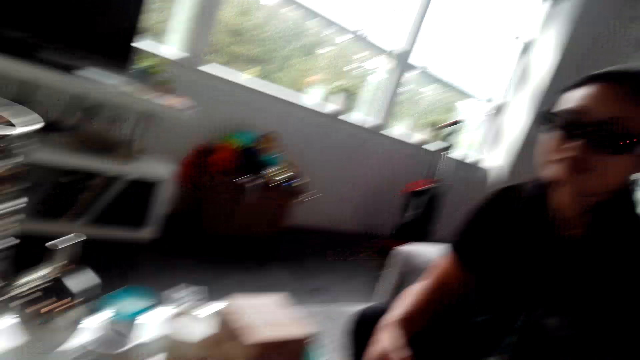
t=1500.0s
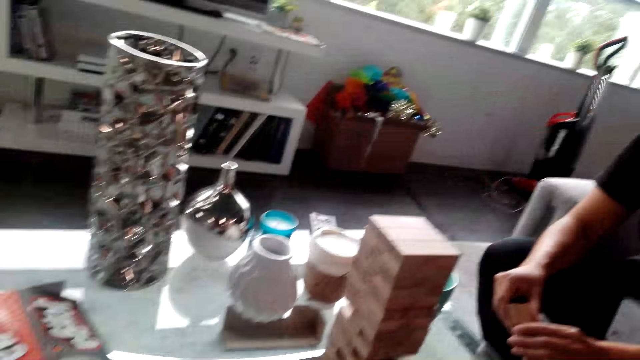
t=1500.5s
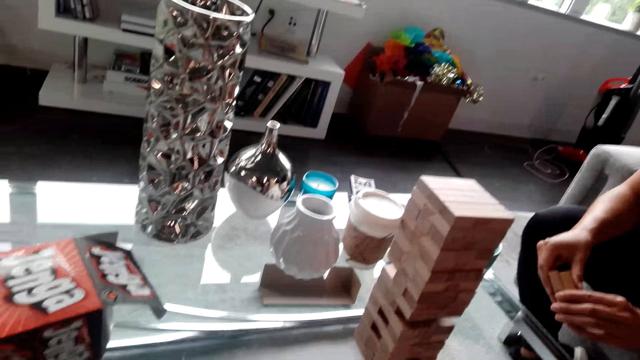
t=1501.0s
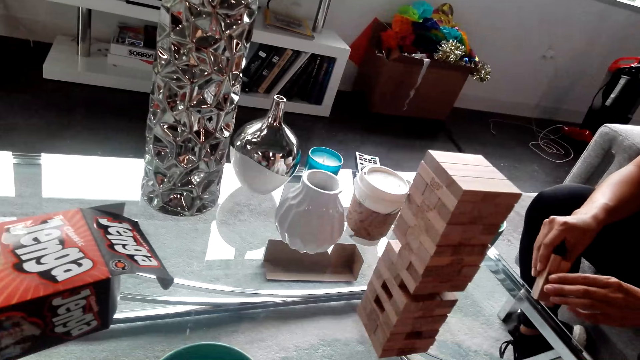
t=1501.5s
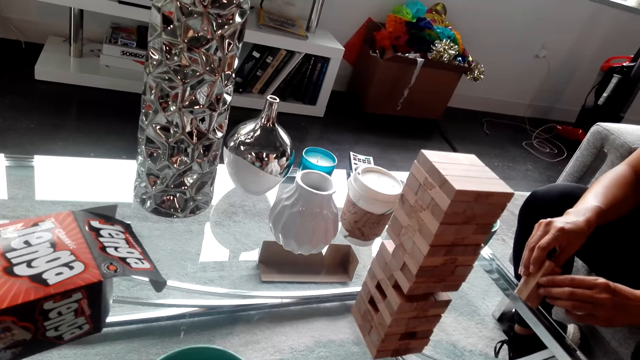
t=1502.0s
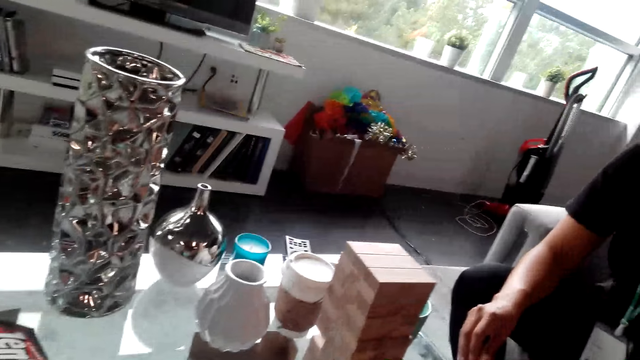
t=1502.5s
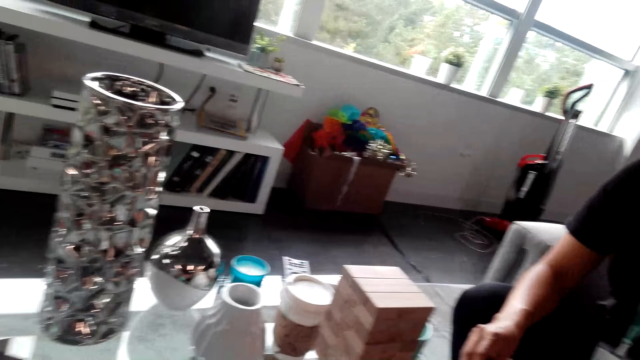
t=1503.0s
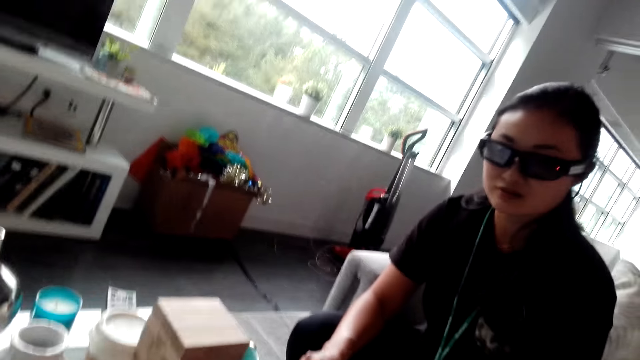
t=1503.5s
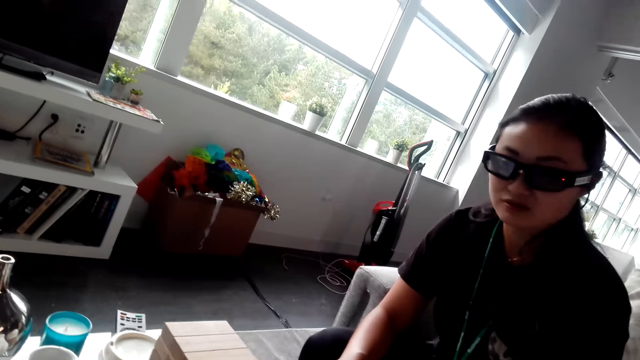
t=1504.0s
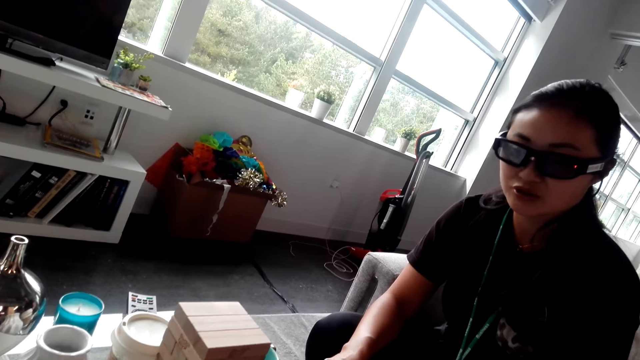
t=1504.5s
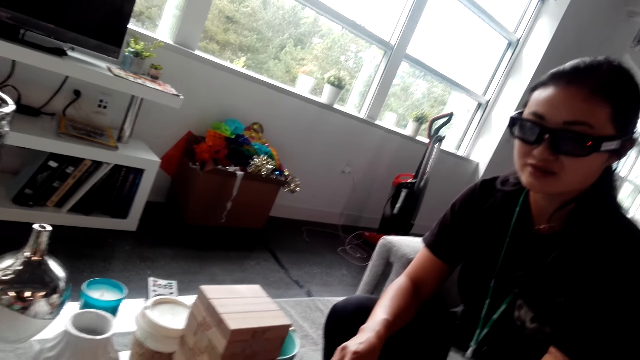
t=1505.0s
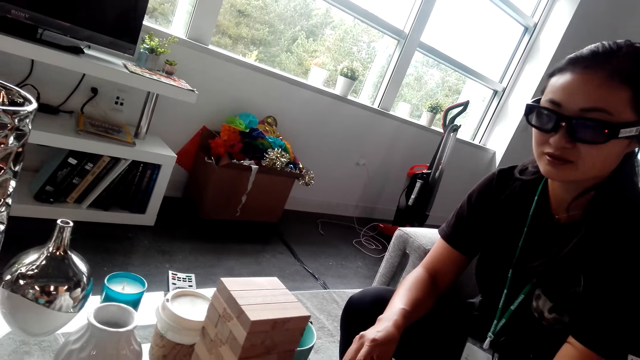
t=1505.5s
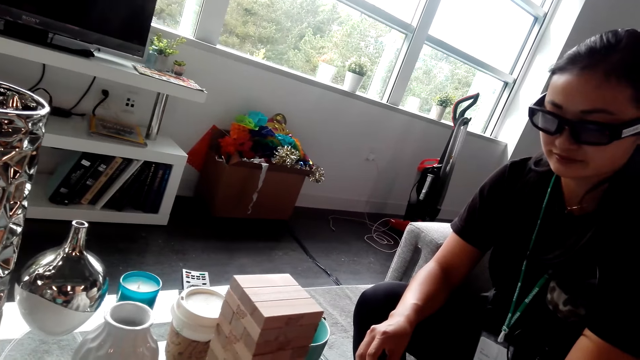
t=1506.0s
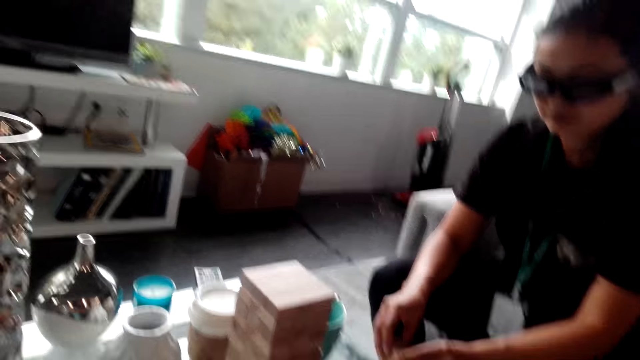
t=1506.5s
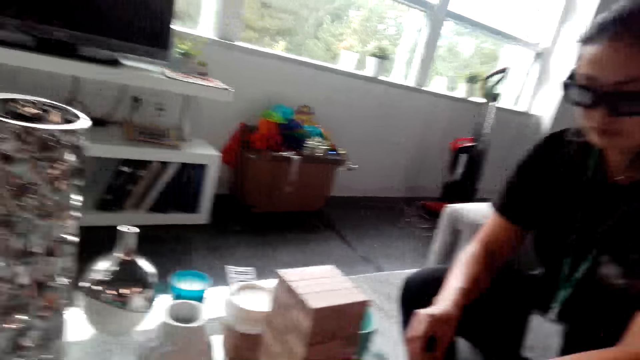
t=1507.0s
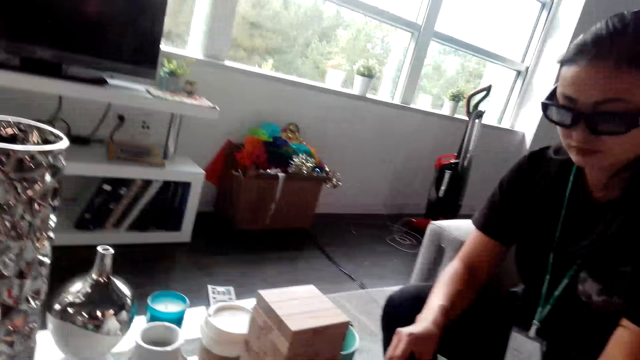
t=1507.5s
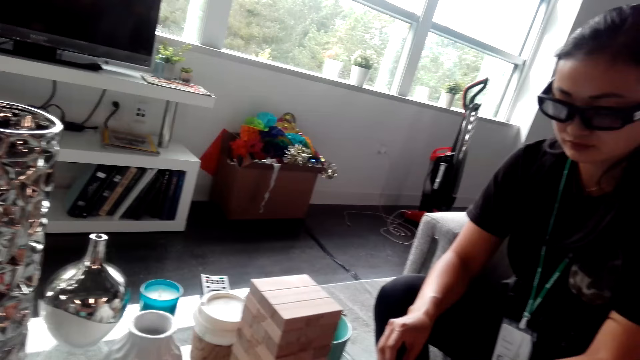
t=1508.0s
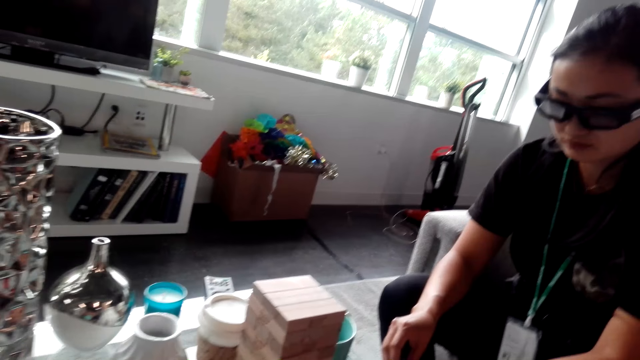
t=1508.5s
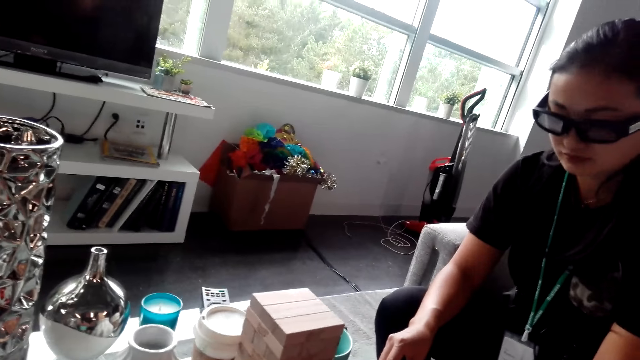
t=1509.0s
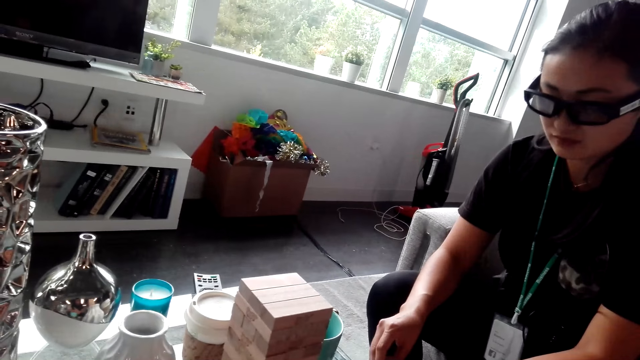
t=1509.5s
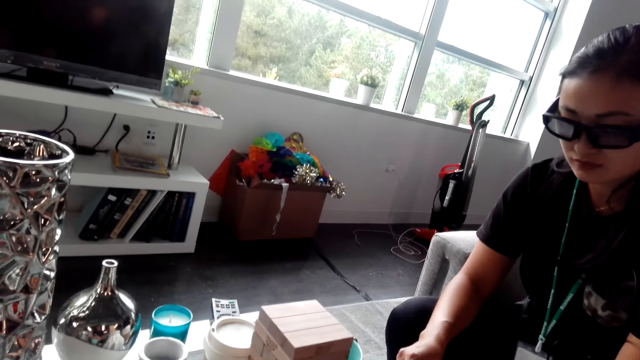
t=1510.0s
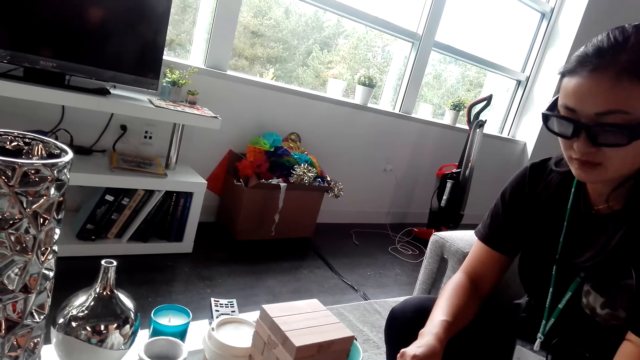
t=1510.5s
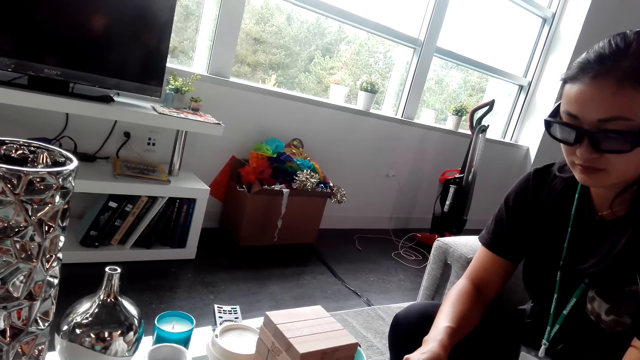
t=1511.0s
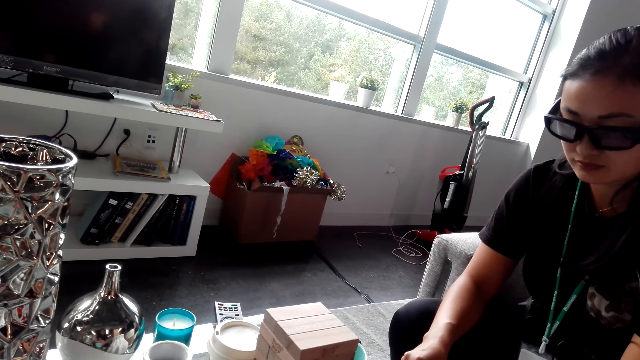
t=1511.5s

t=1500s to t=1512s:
A woman holds the piece of wood. The camera wearer talks. The woman does something.

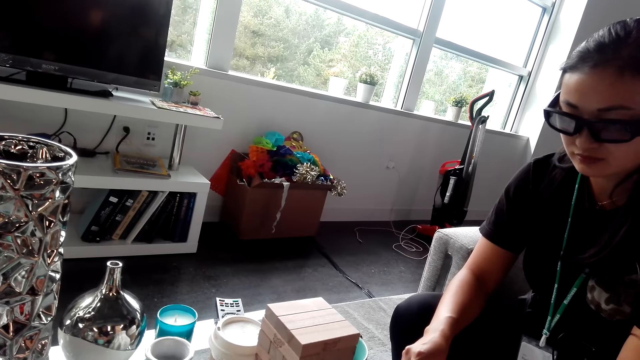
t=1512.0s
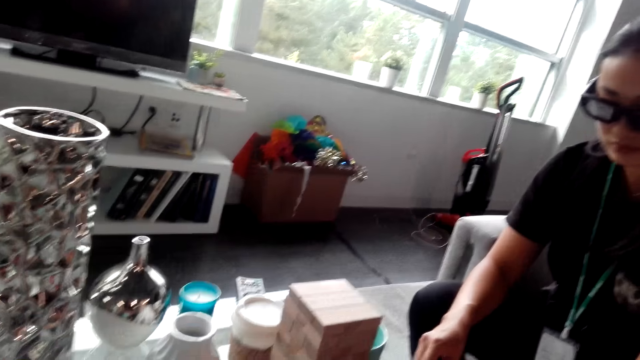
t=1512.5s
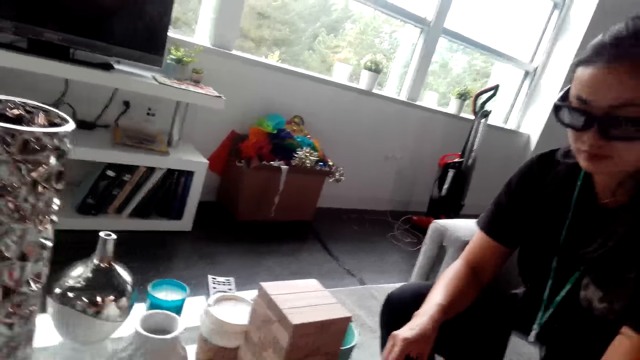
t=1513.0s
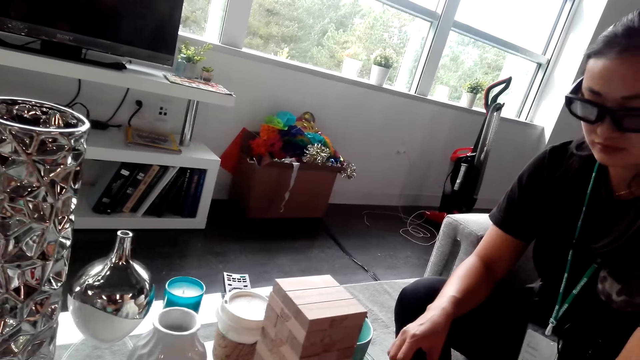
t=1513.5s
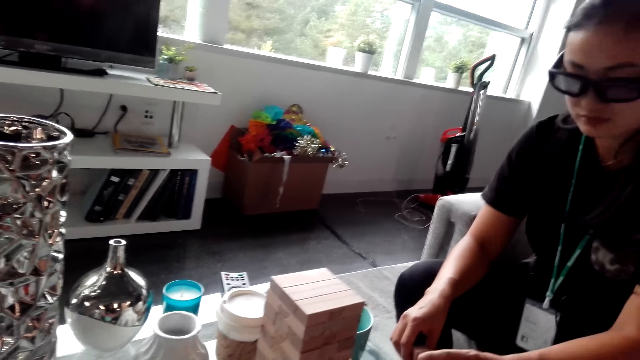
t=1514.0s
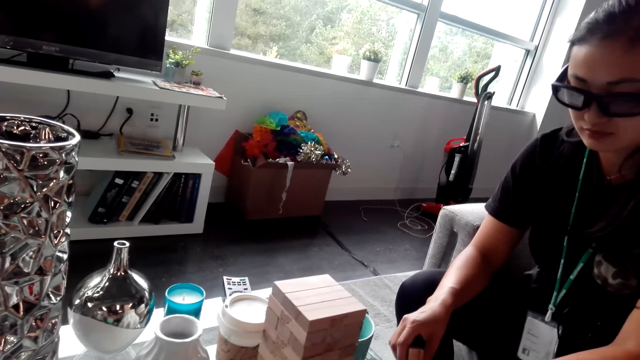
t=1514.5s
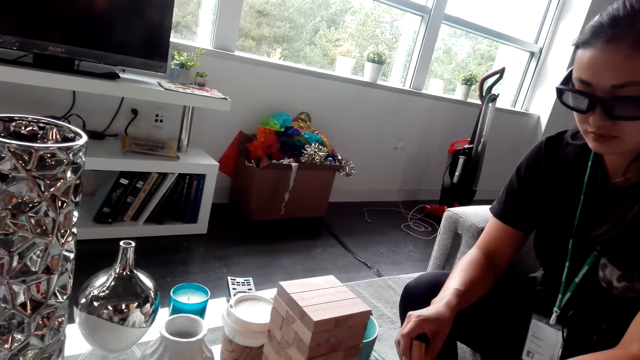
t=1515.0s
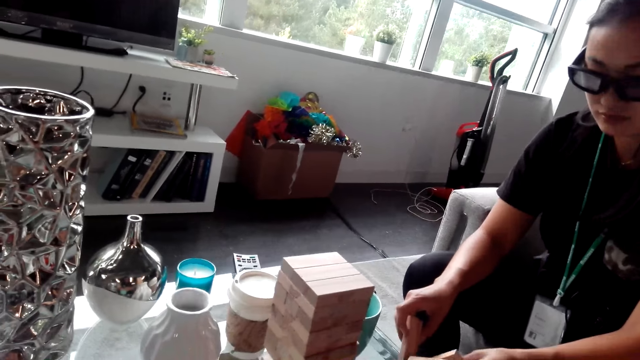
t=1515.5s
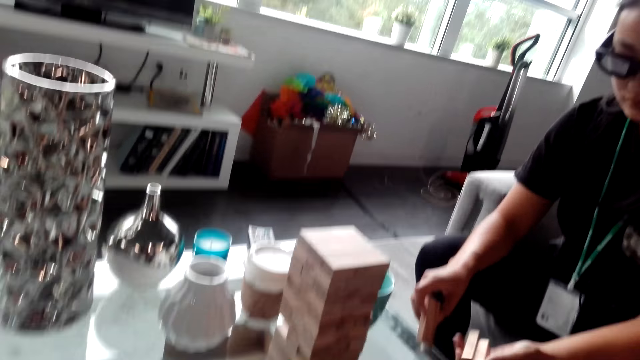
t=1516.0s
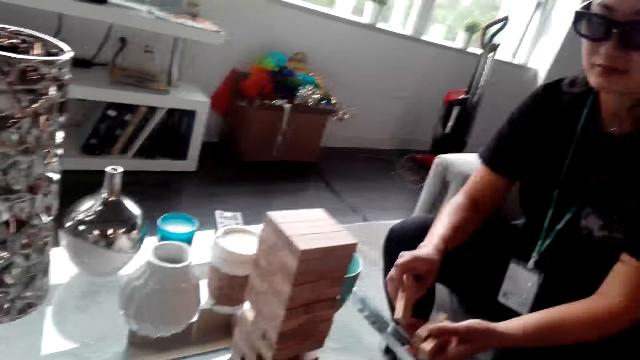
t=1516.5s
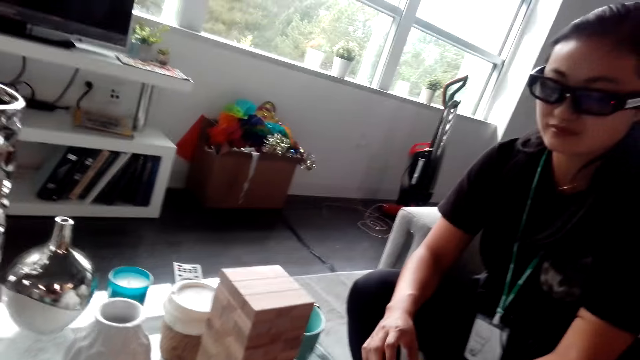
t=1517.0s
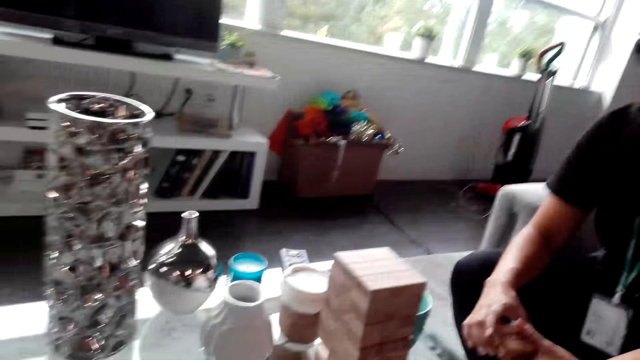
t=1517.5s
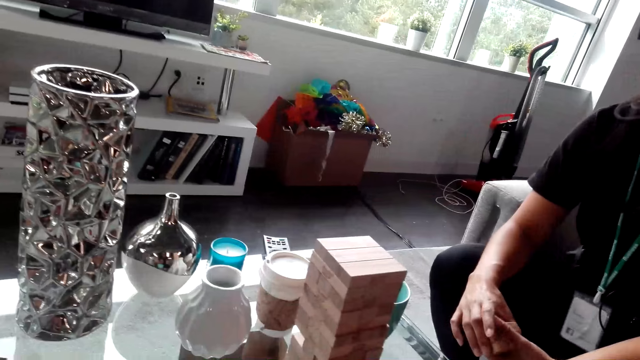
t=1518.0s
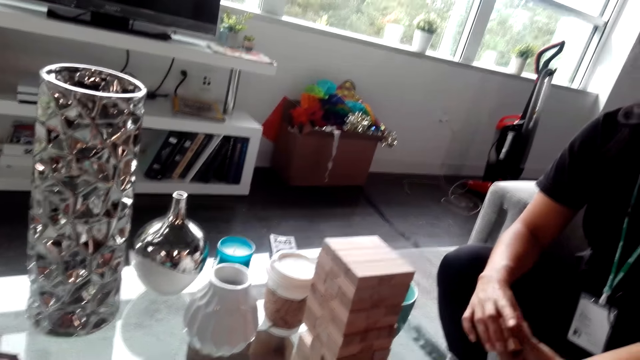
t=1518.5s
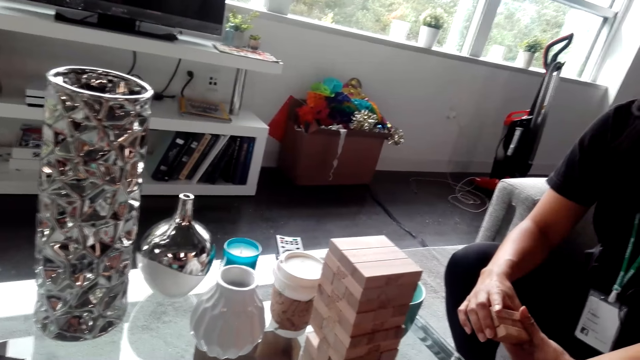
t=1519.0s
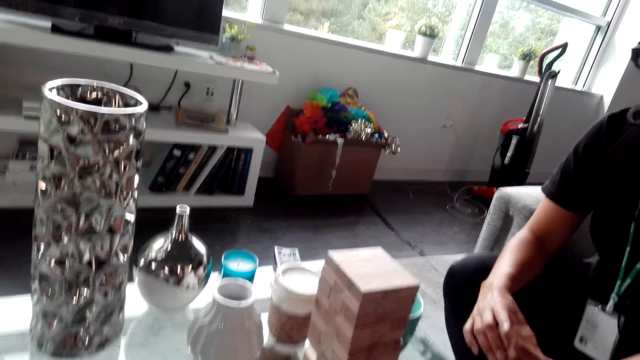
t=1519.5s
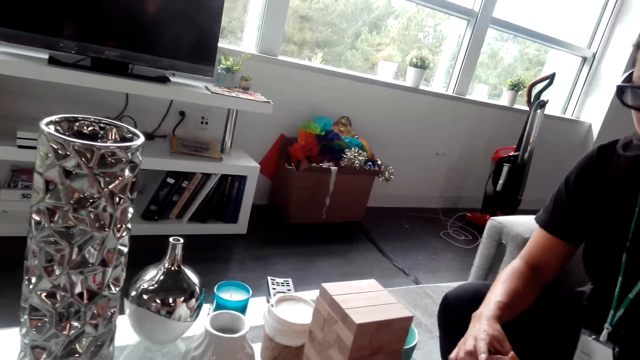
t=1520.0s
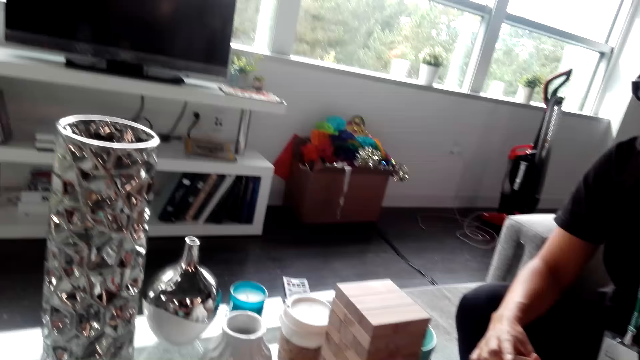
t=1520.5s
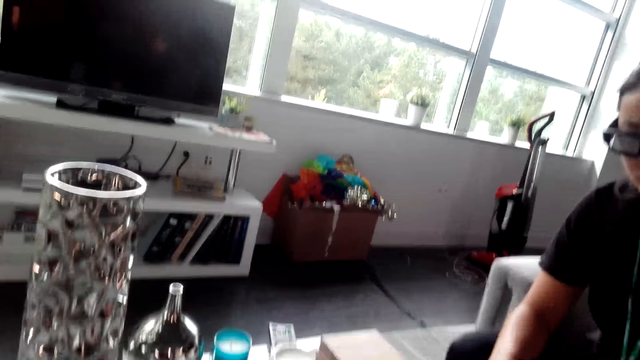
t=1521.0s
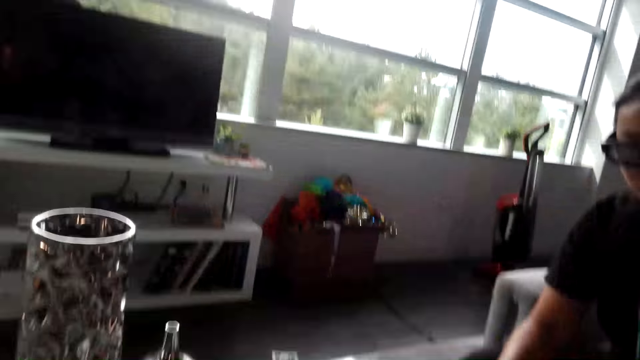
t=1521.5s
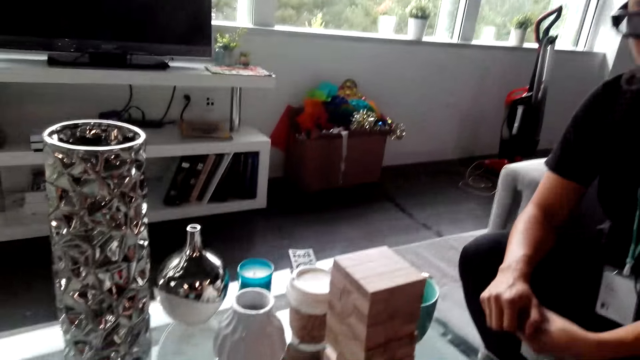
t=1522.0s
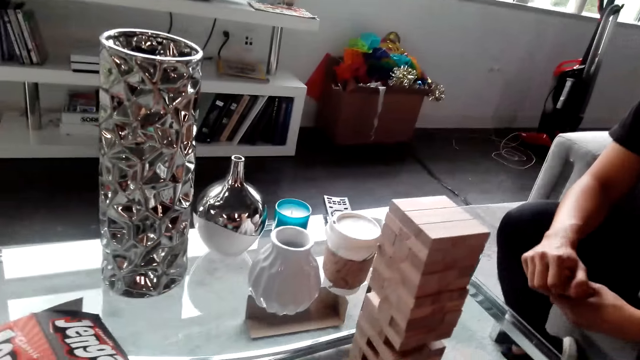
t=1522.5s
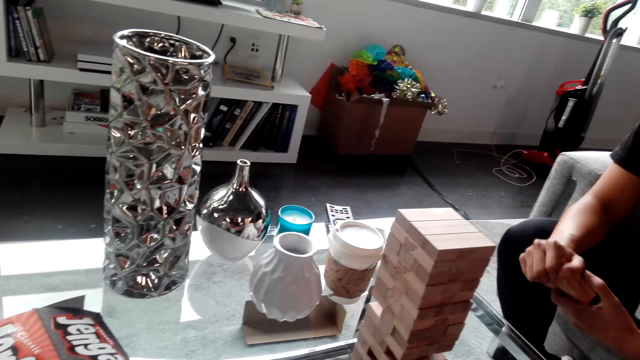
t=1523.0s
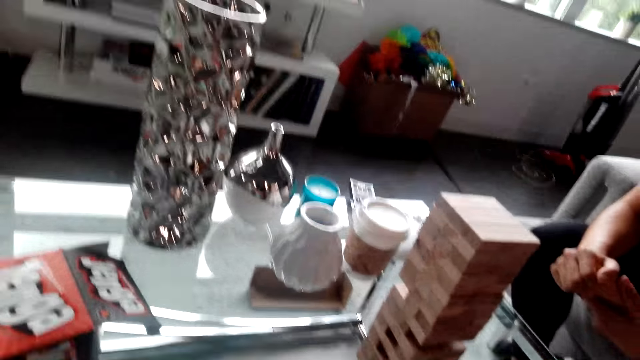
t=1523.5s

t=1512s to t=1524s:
A woman does something with the wood.
